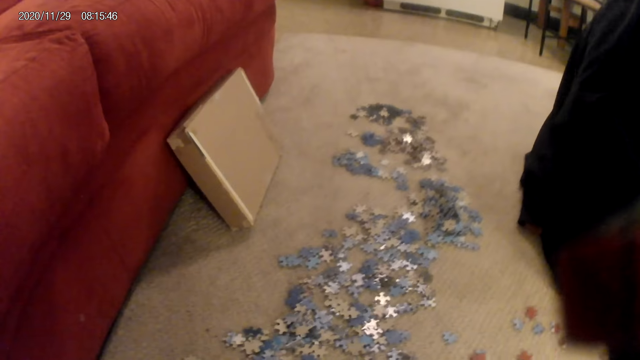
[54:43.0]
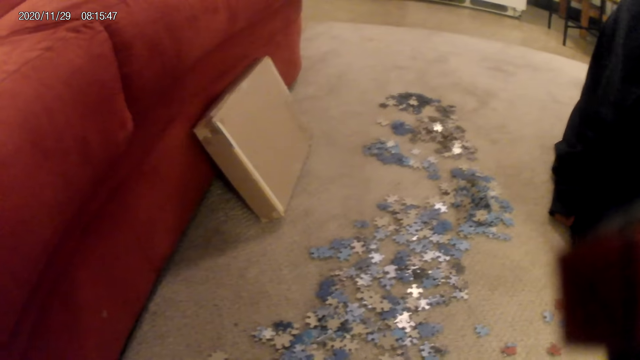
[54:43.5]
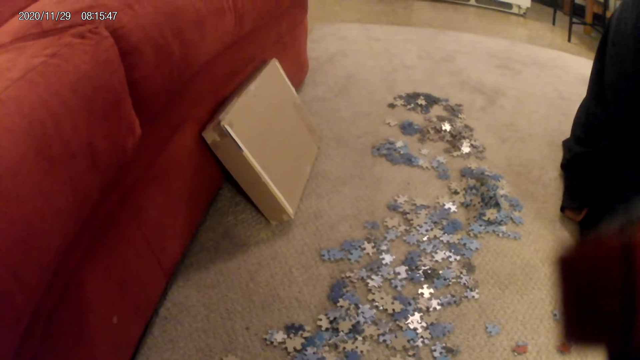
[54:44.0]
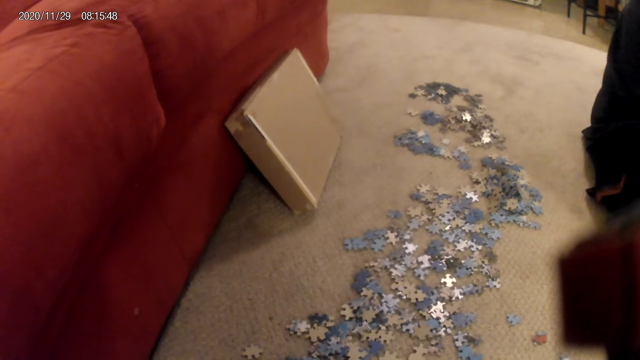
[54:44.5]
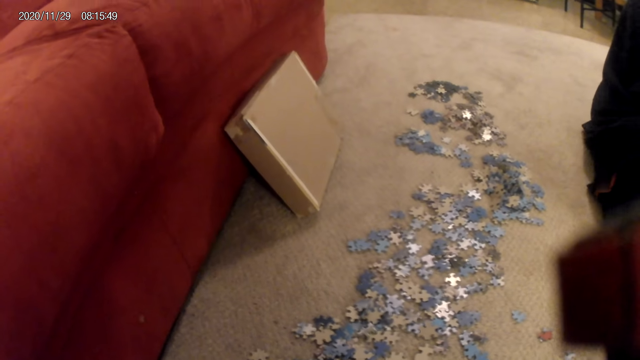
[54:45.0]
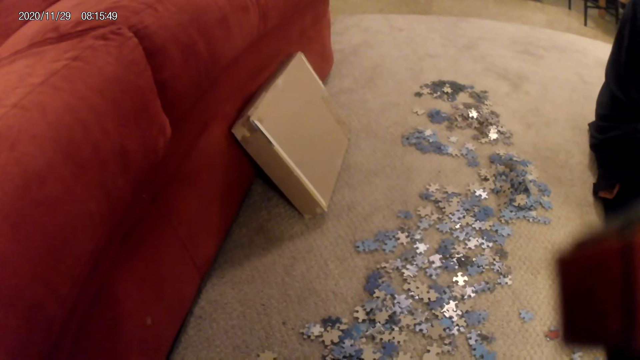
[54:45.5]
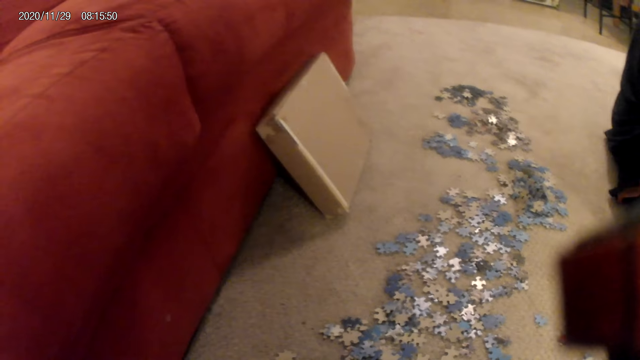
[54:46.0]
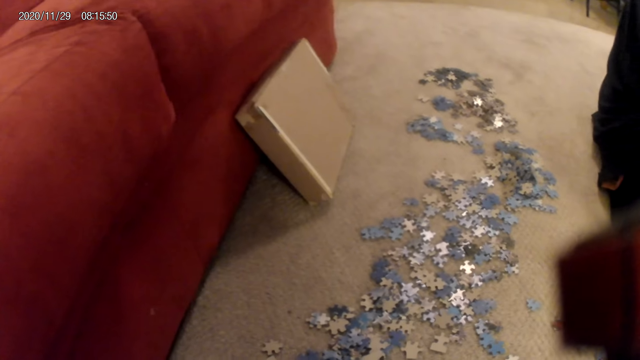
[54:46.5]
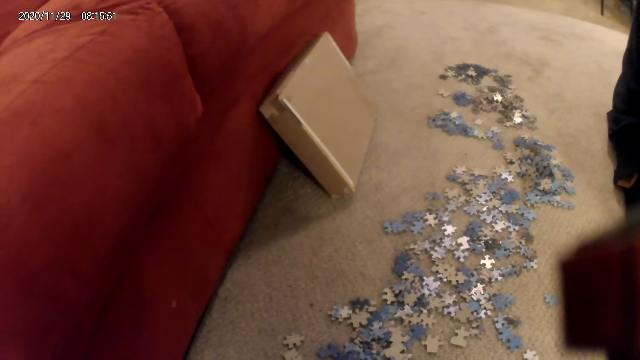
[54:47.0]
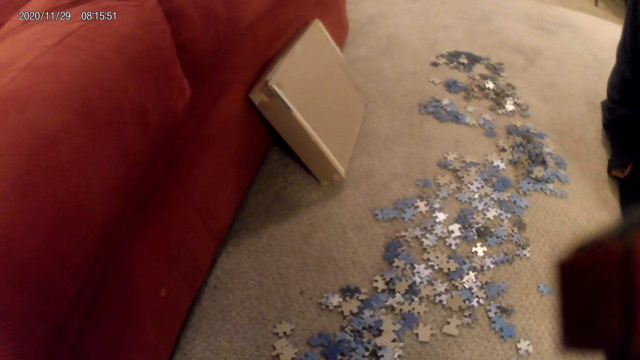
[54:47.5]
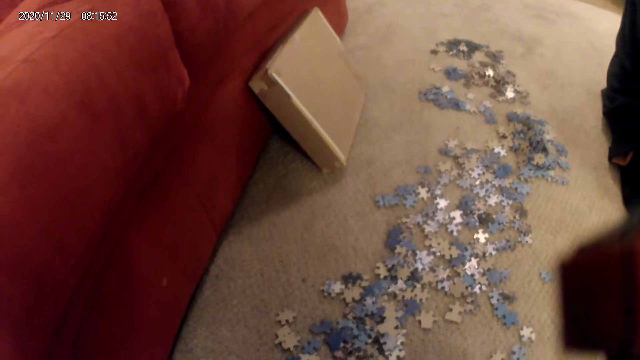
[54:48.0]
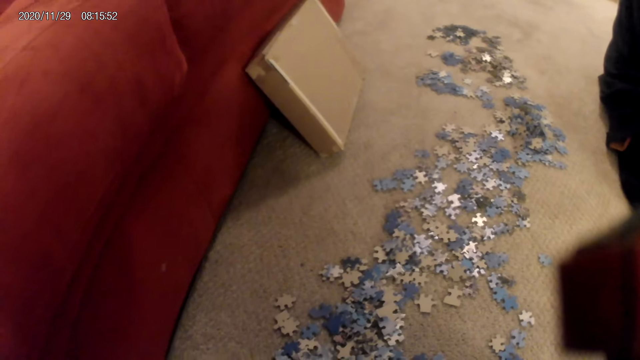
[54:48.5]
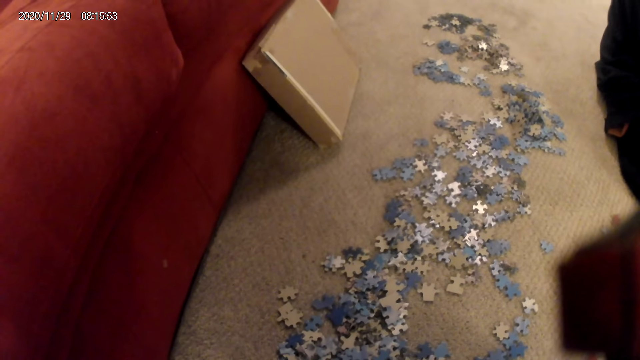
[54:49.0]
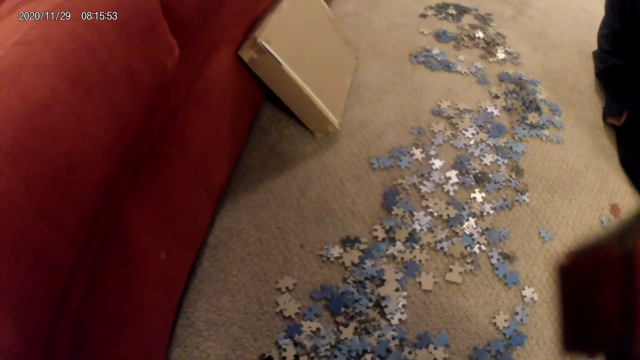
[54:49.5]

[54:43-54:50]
The camera wearer talks to a lady.

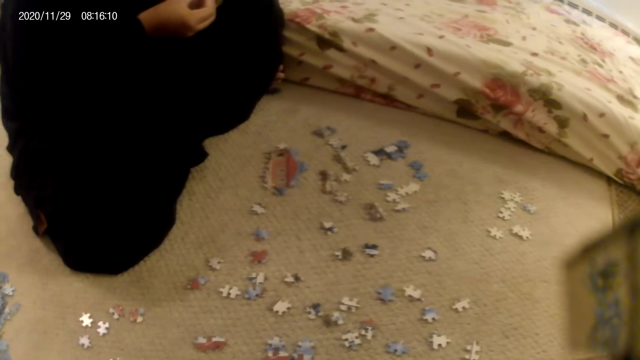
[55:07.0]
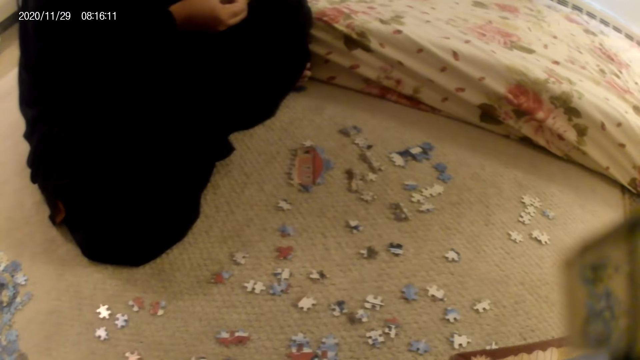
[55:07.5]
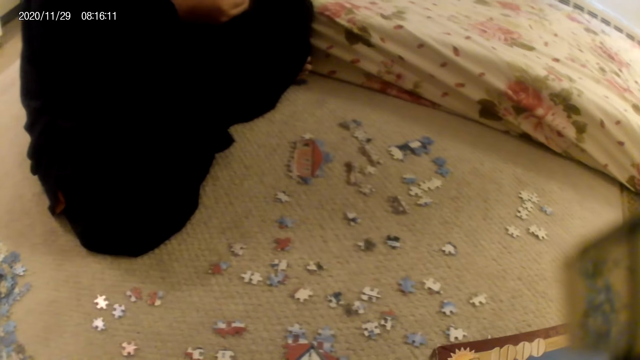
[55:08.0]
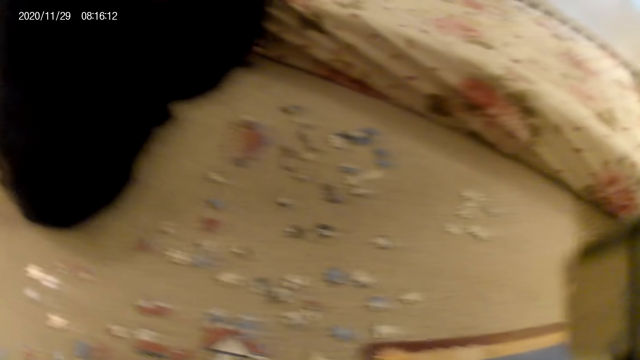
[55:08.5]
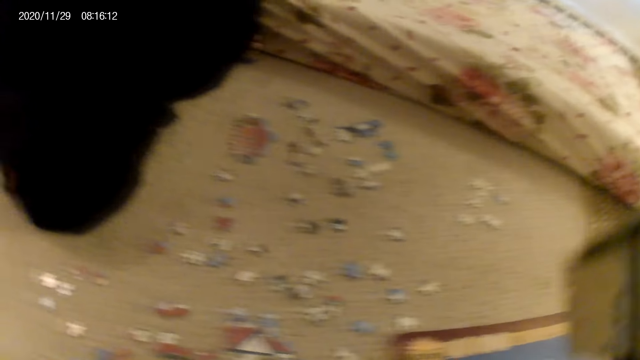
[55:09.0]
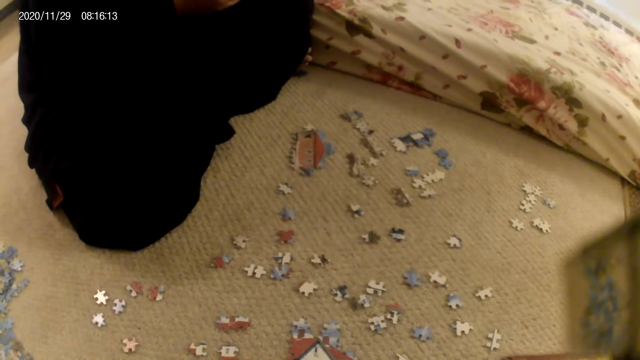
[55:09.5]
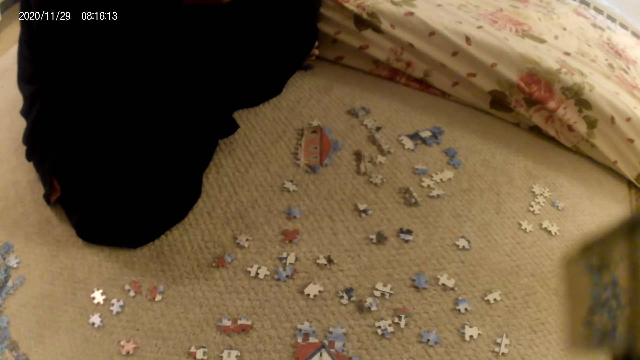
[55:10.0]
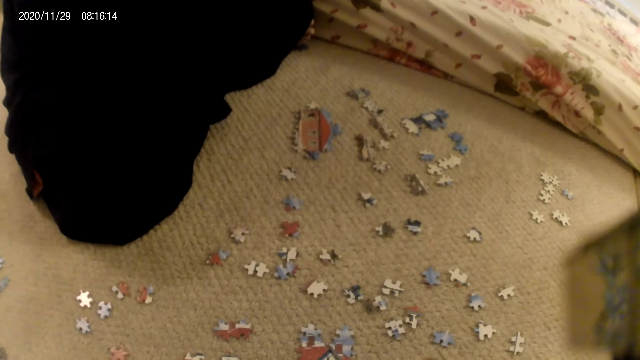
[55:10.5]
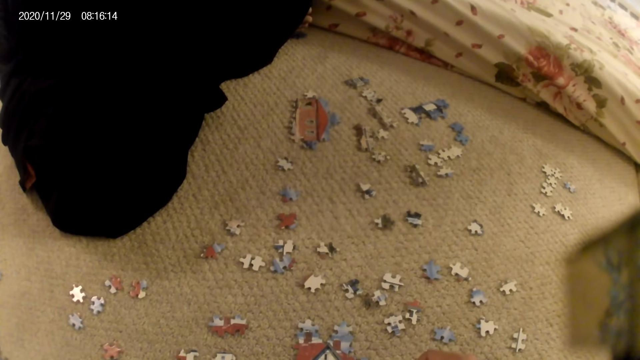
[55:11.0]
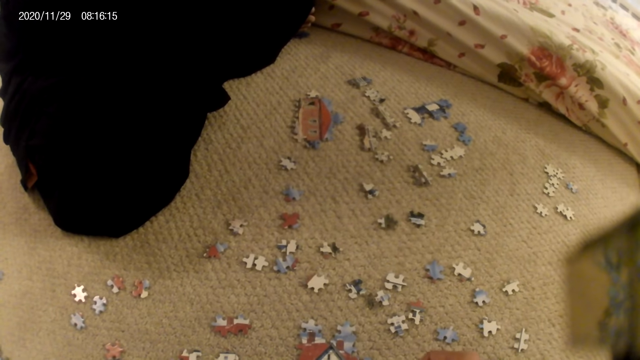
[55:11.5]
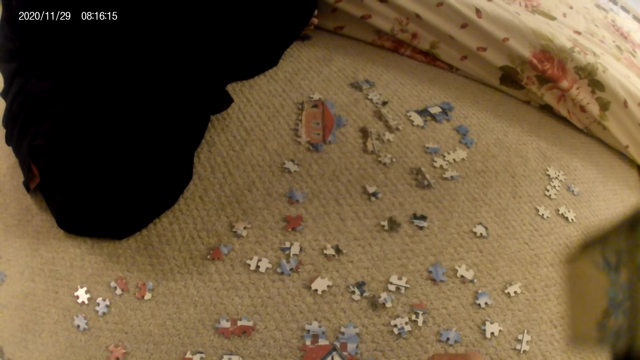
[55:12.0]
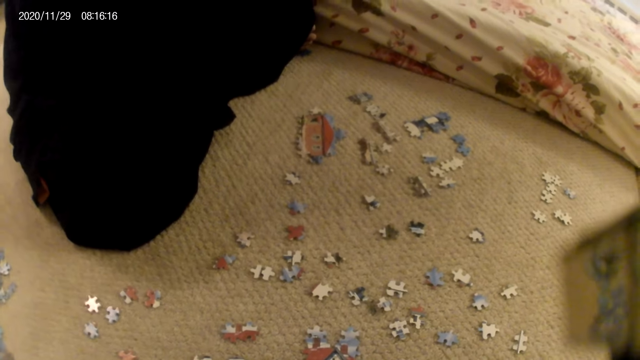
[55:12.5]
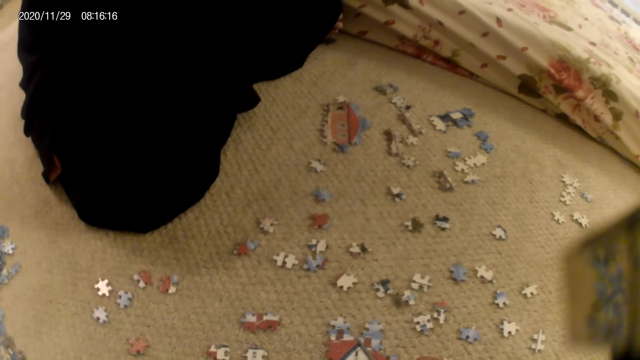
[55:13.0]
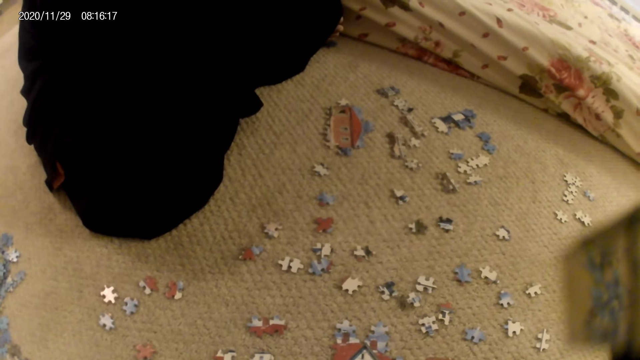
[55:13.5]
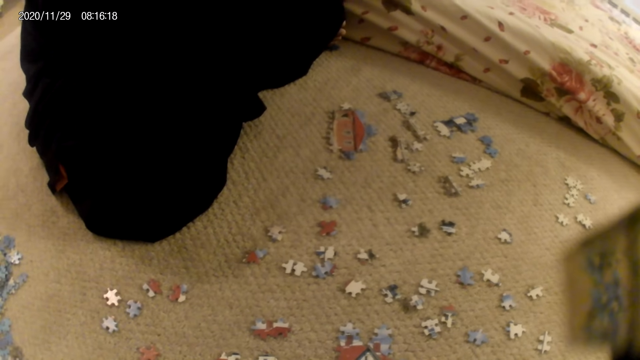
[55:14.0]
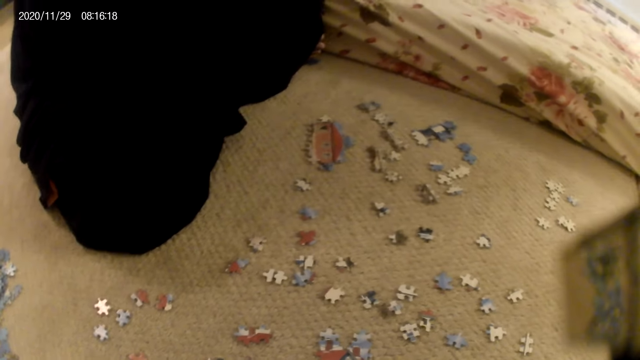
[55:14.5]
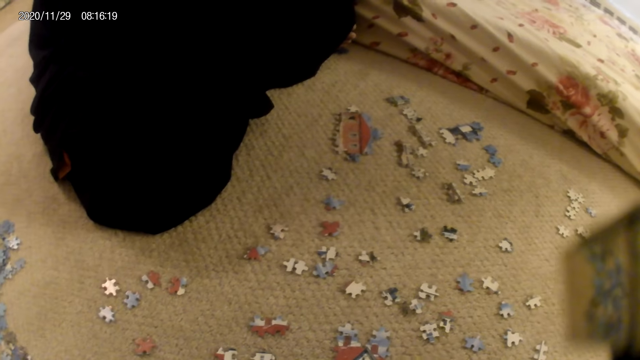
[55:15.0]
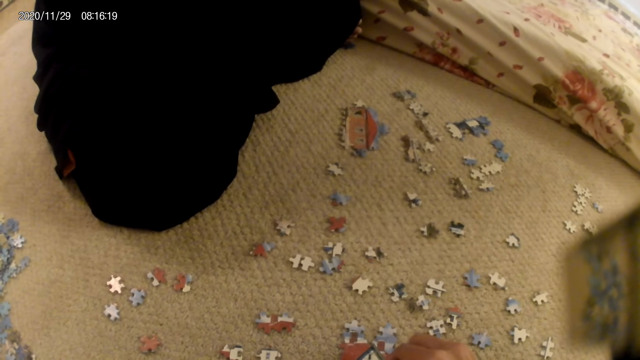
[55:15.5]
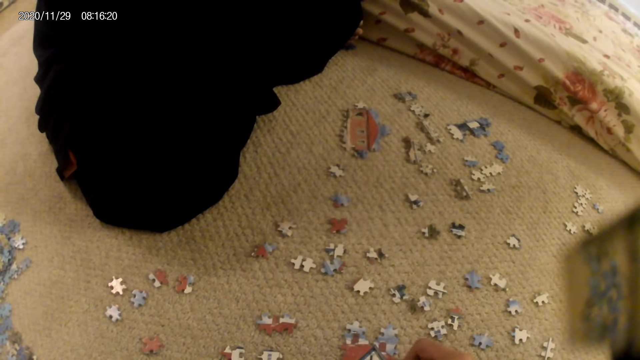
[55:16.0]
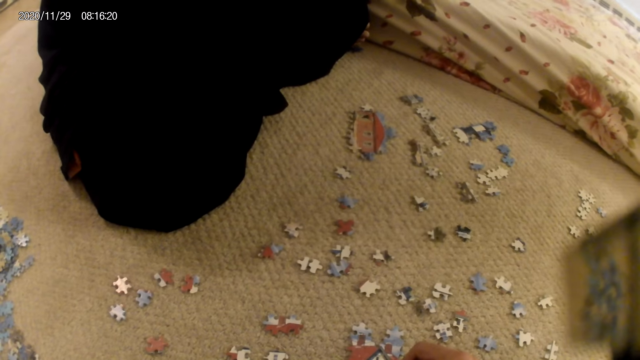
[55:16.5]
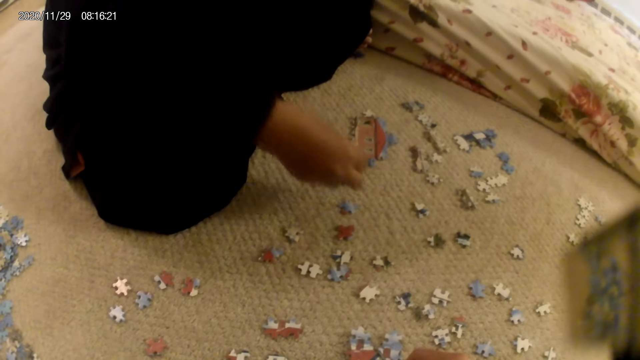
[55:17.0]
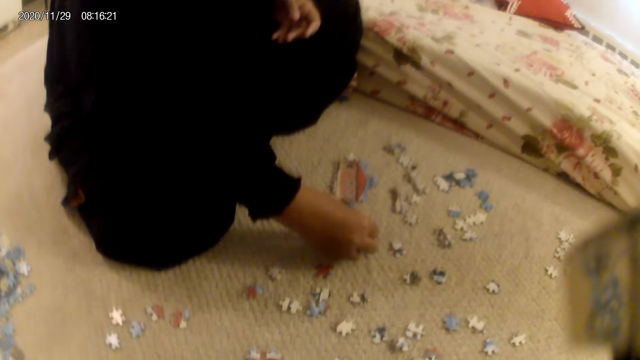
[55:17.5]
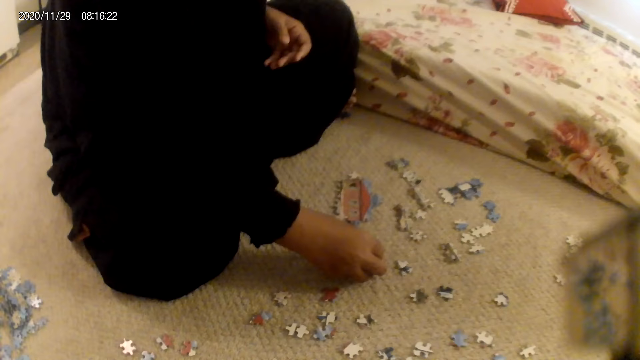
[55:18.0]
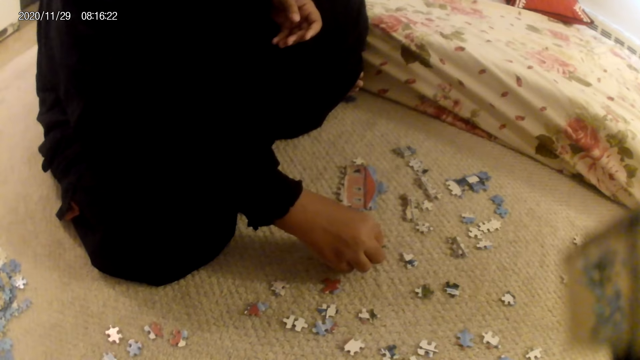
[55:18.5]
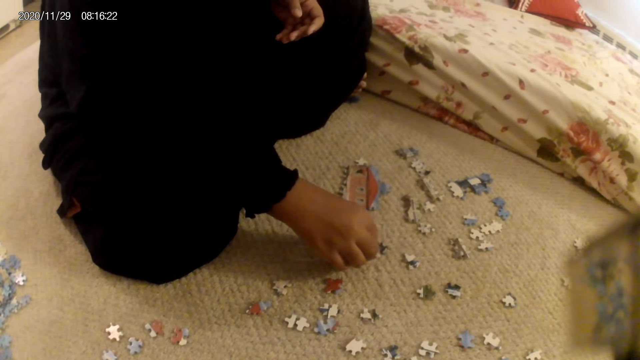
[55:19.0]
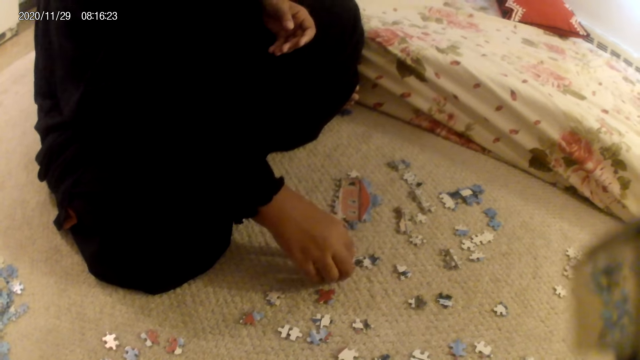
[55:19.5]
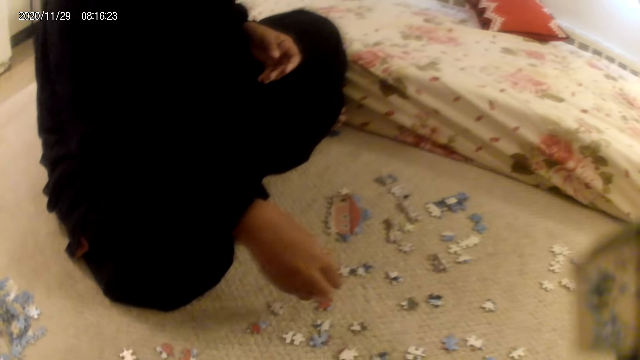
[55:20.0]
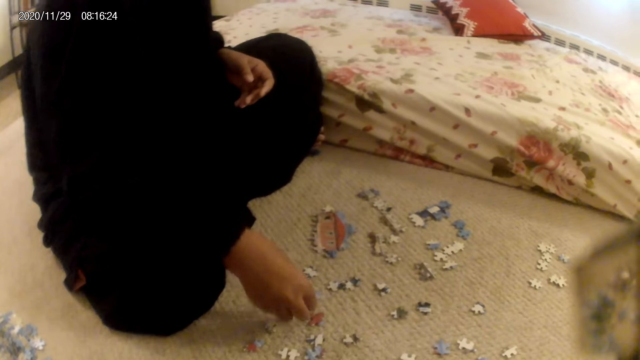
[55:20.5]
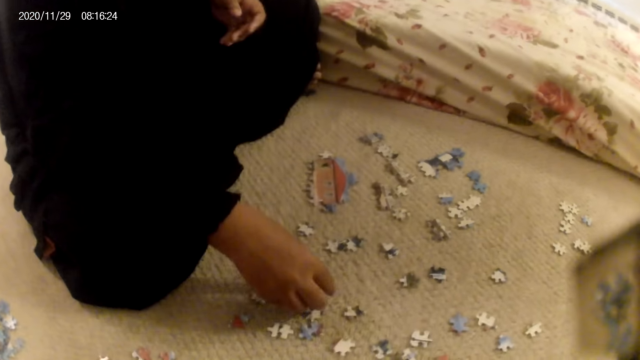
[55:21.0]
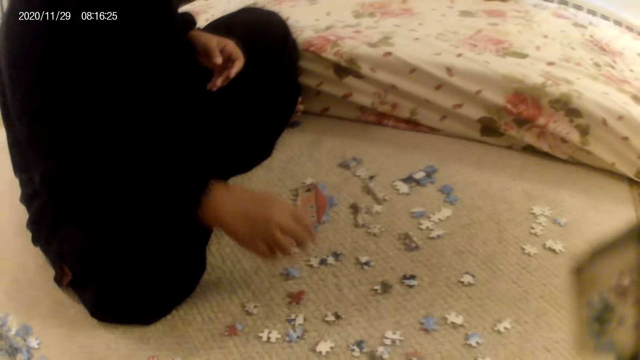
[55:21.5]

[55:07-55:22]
The camera wearer stares at the puzzle pieces on the floor. They connect the puzzles. They join a puzzle piece in the puzzle structure. They interact with a lady. The lady joins puzzle pieces. The lady touches a puzzle piece.
